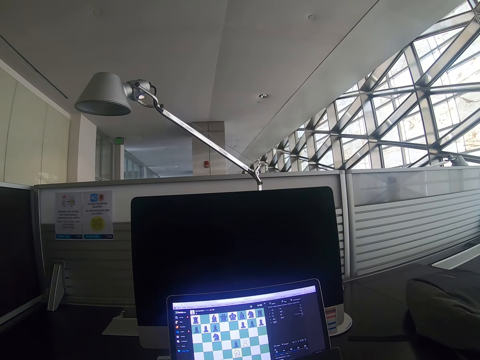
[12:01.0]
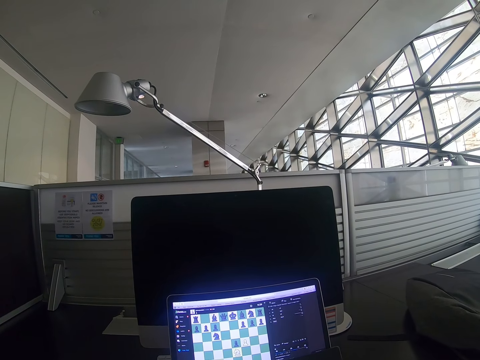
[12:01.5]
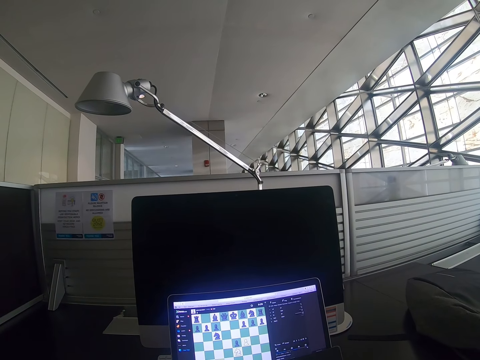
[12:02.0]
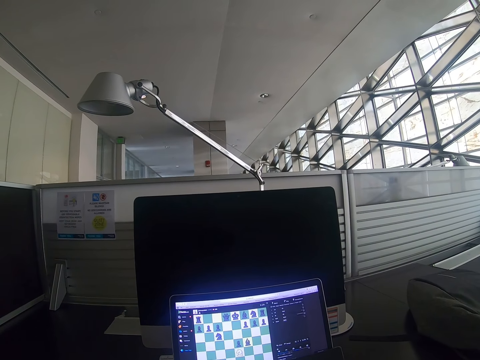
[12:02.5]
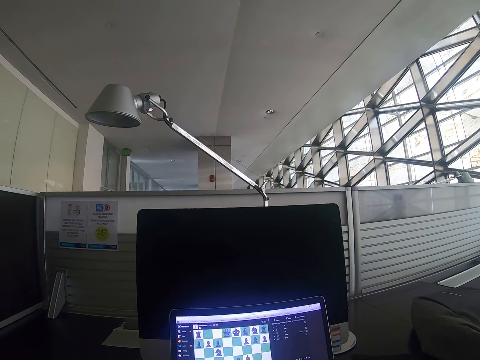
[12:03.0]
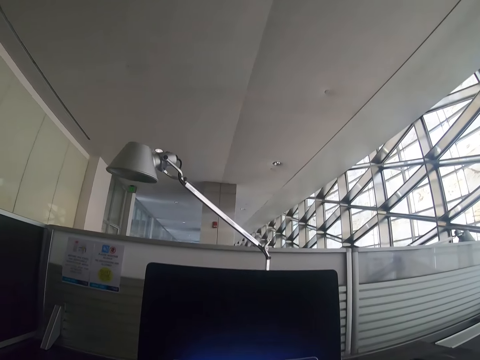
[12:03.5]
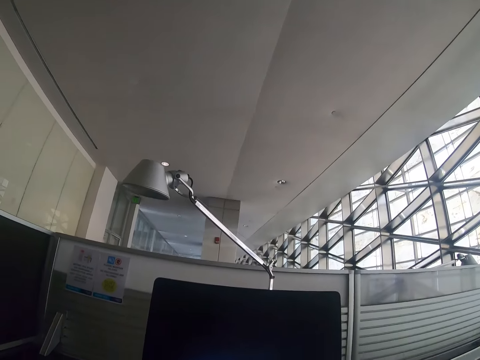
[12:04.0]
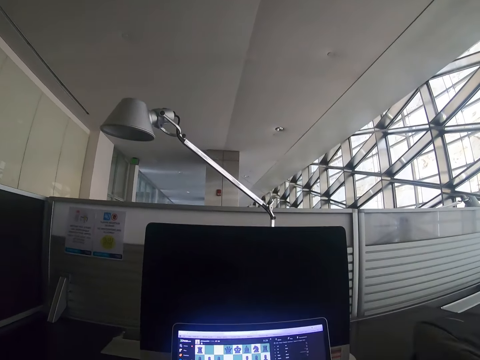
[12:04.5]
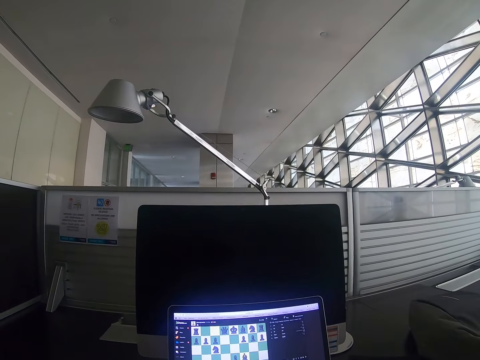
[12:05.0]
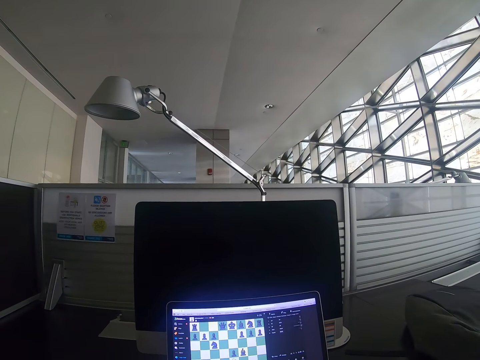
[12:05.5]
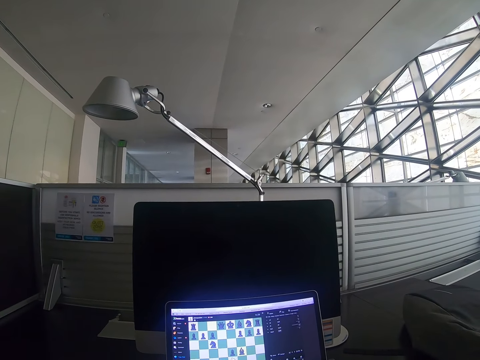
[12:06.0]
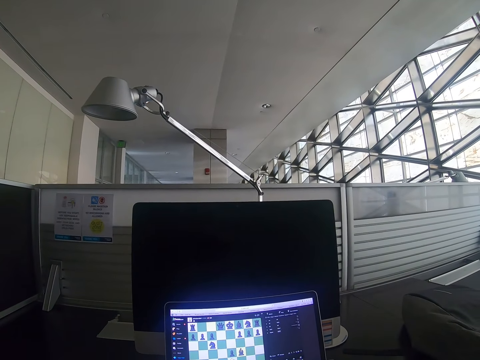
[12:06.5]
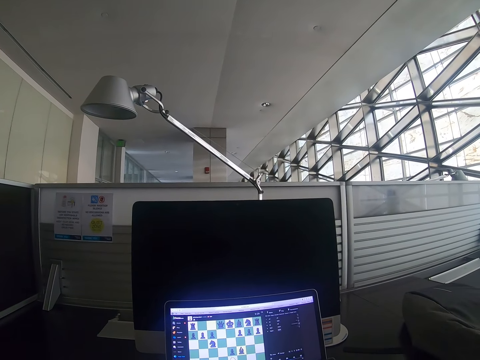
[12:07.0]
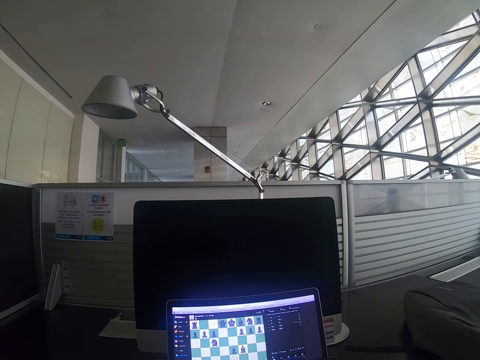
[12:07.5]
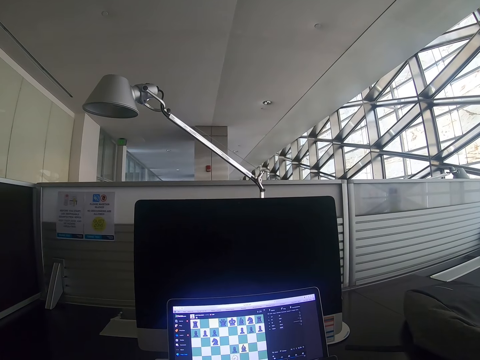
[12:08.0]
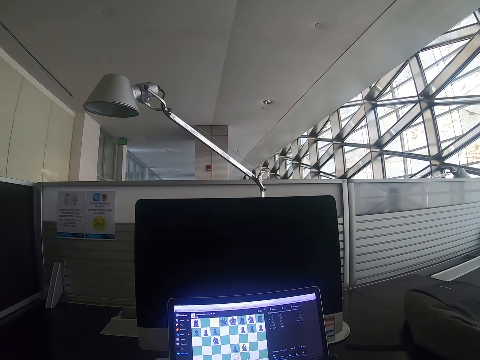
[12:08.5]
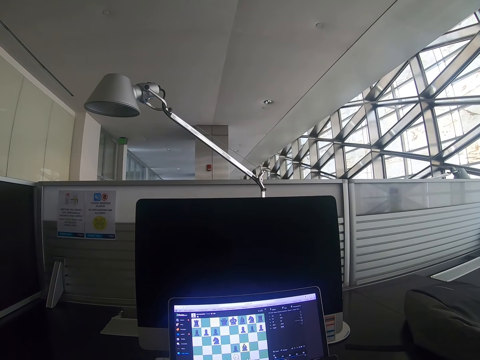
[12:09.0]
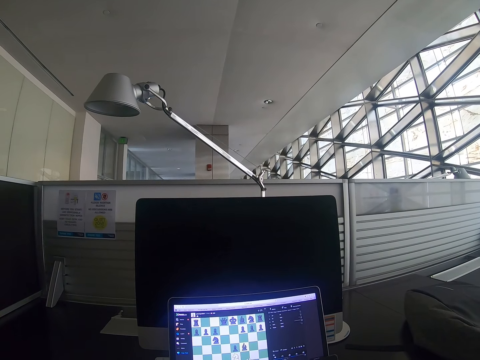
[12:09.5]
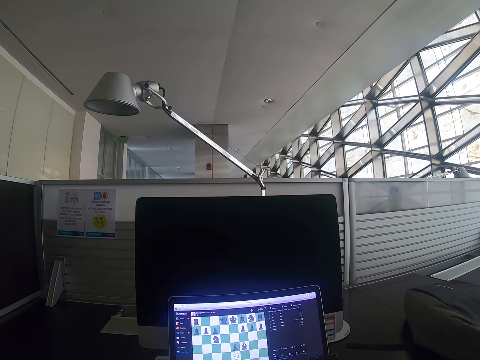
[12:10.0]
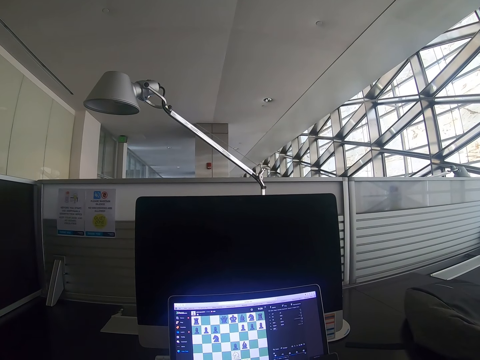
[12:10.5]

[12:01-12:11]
The camera wearer looks around and plays a game in a computer.

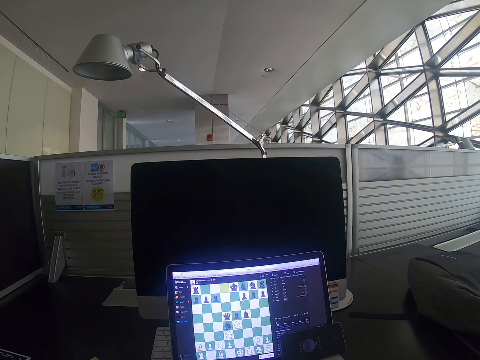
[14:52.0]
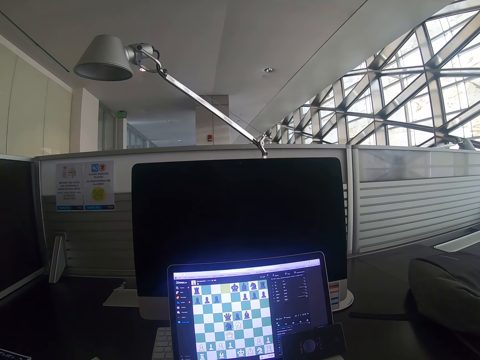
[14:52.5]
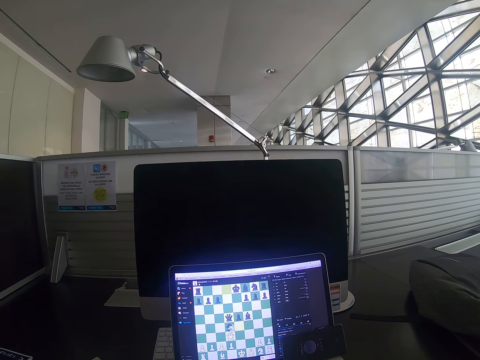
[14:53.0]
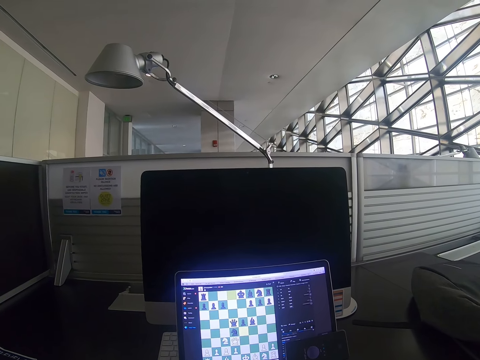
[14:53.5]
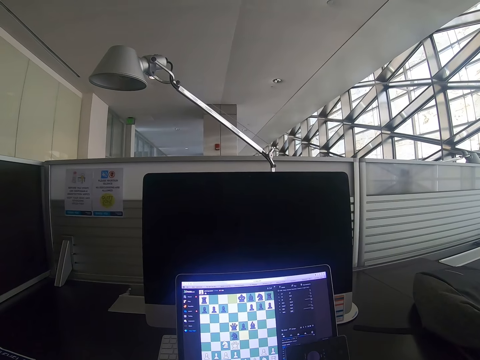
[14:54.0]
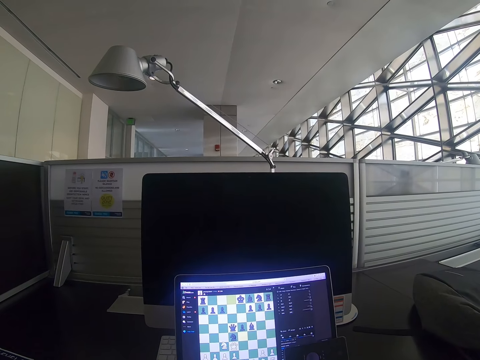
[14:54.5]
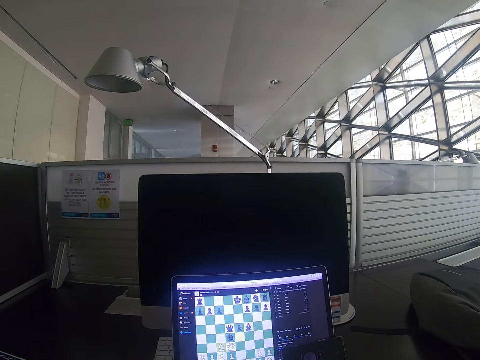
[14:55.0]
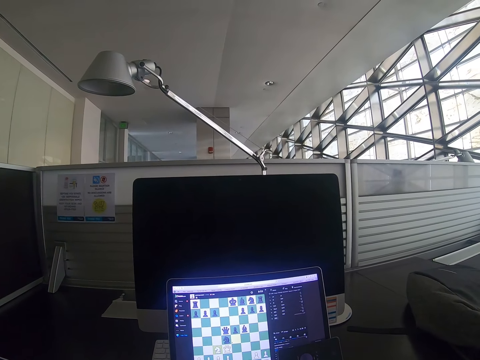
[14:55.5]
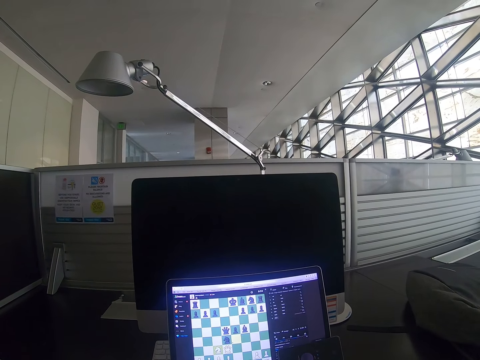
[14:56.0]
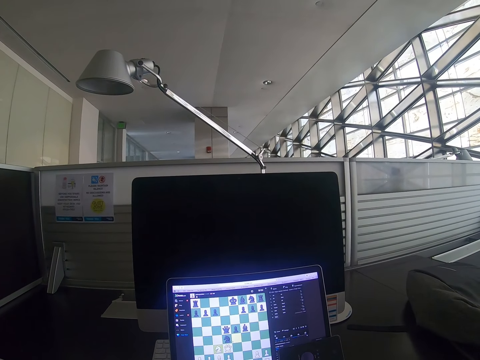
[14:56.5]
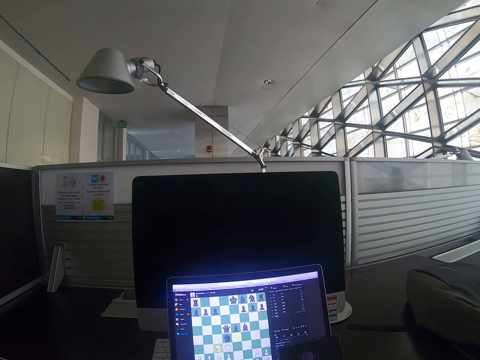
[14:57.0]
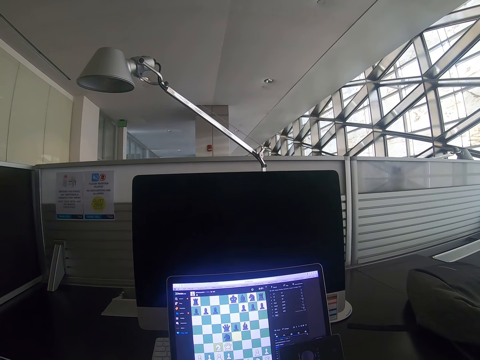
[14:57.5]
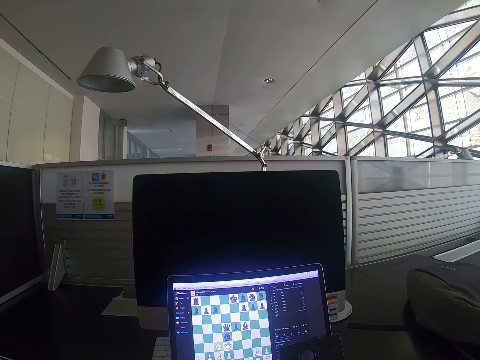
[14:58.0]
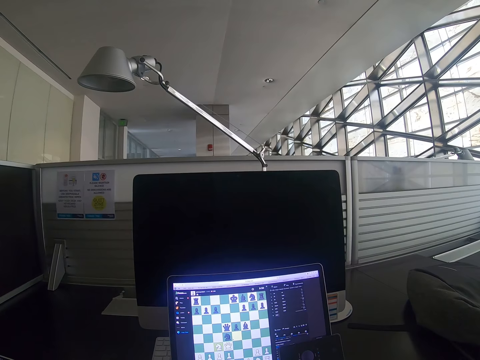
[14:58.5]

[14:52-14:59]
The camera wearer plays a game on the laptop.

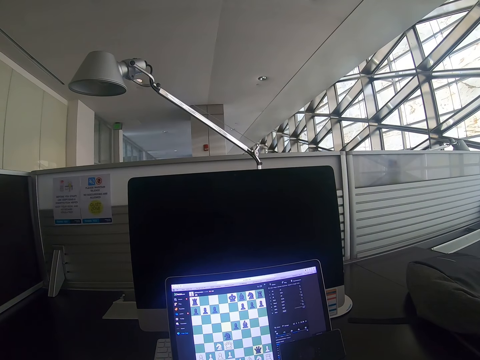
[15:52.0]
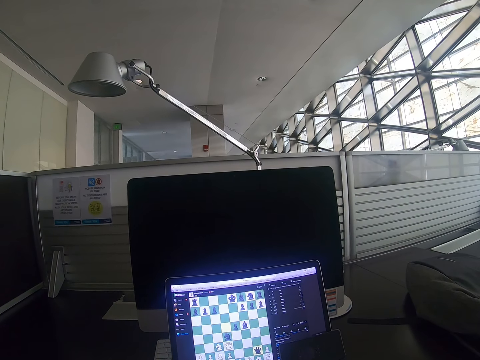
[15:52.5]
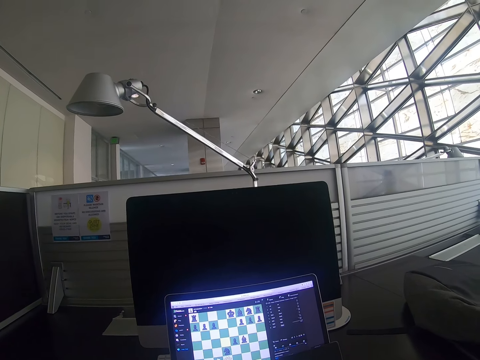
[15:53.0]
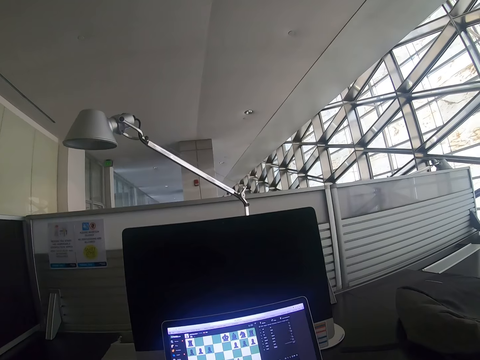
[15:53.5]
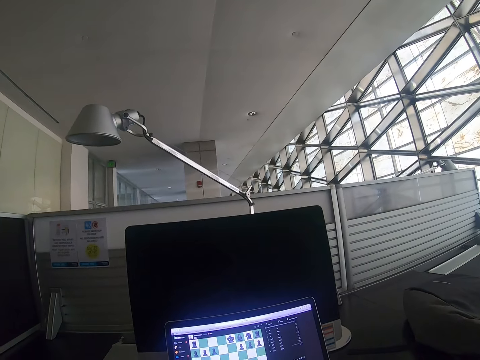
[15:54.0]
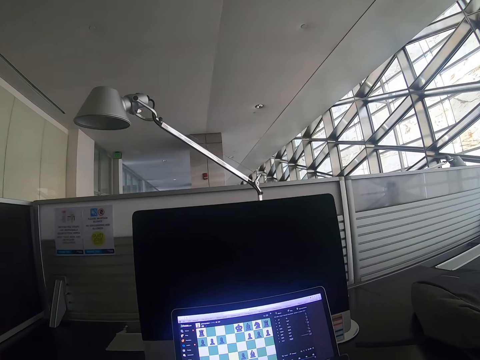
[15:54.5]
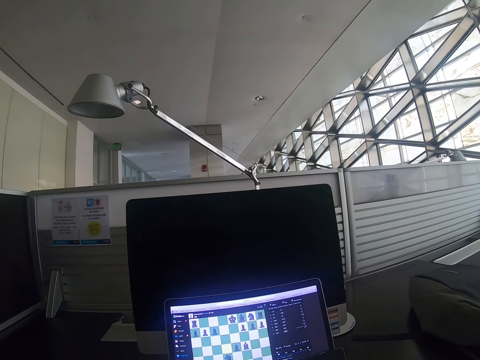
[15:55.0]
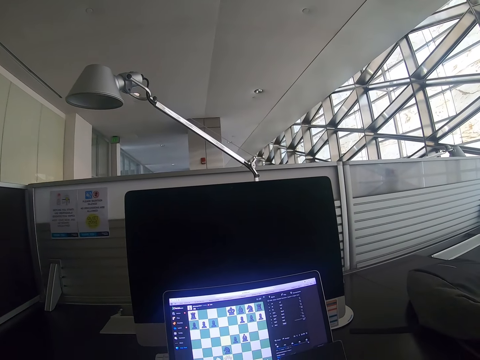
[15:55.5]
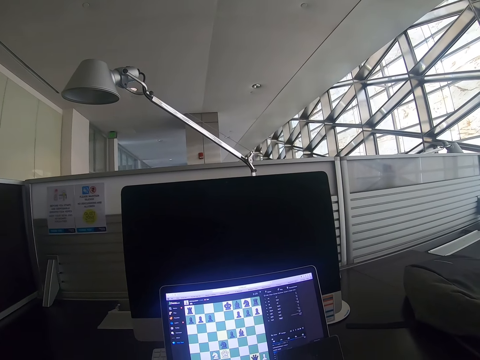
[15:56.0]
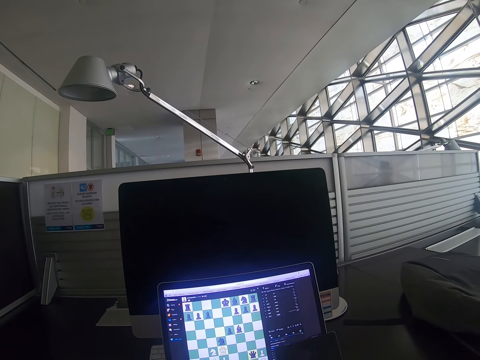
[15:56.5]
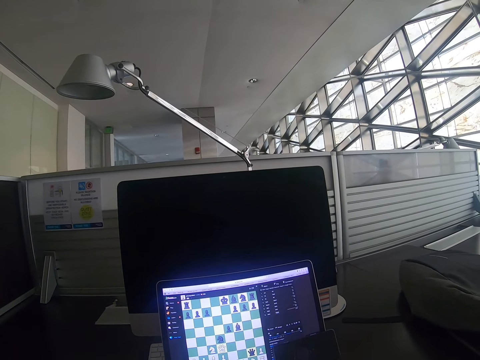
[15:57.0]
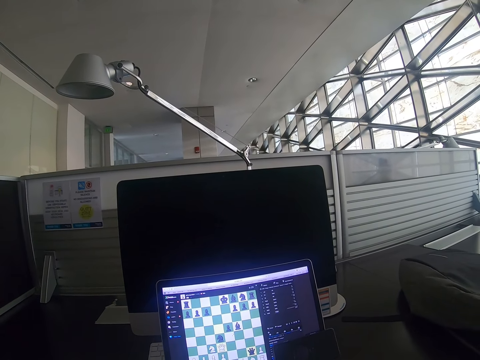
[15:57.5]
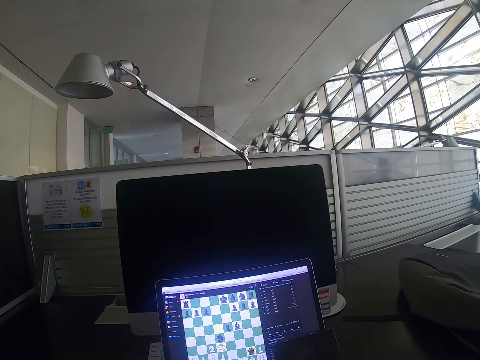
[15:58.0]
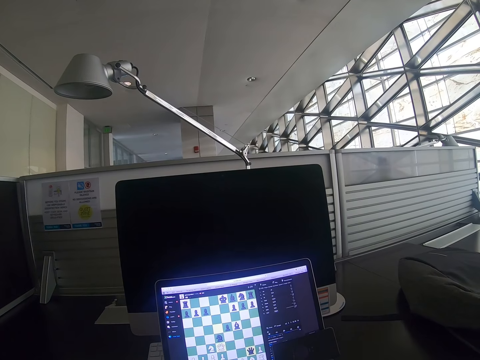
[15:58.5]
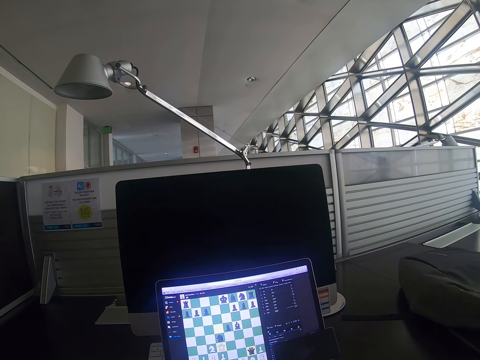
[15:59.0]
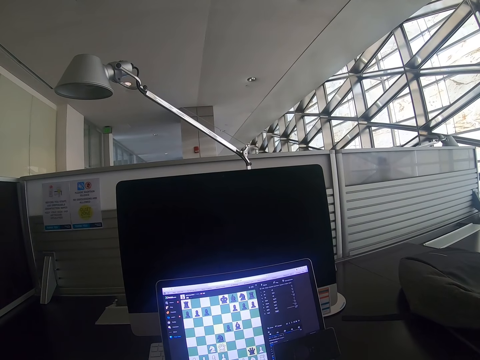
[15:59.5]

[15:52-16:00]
The camera wearer looks around. They play a game in a computer.
